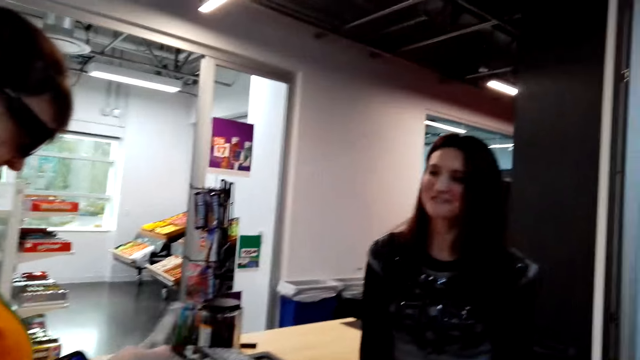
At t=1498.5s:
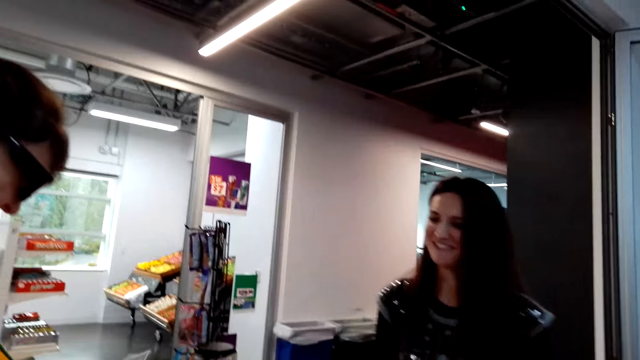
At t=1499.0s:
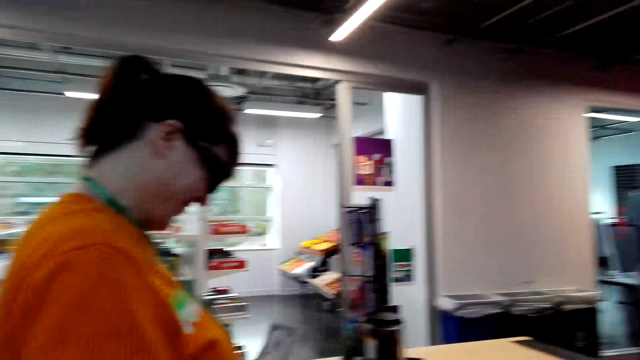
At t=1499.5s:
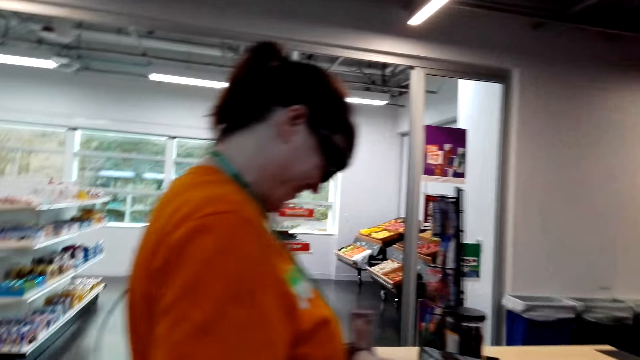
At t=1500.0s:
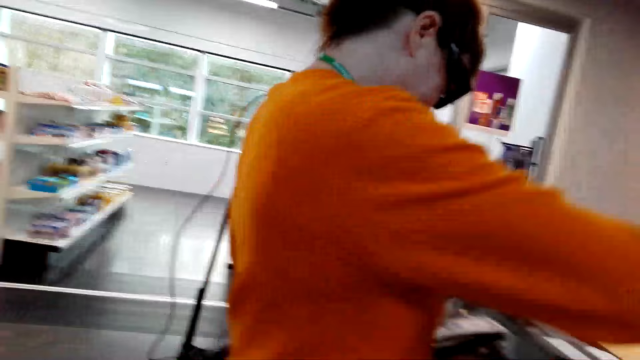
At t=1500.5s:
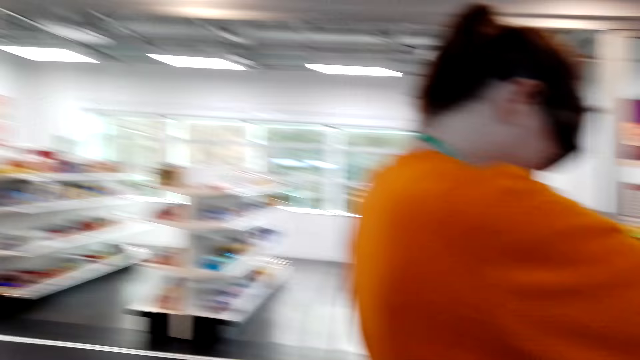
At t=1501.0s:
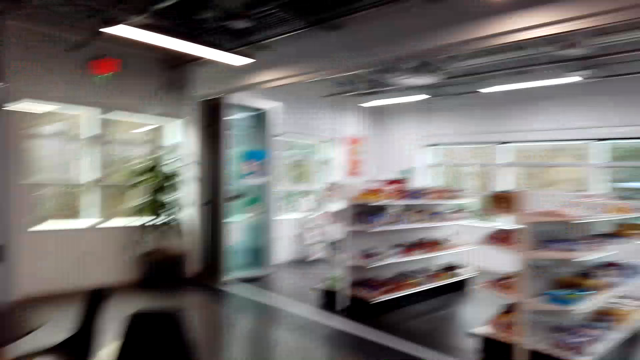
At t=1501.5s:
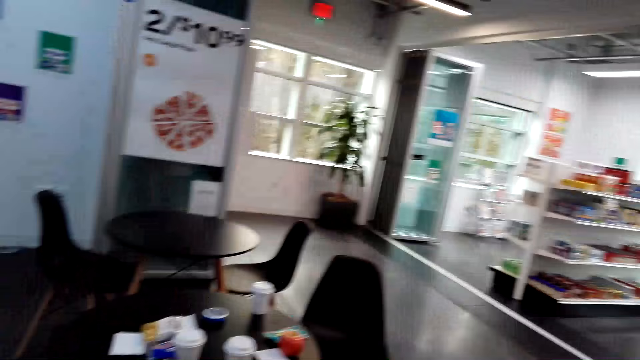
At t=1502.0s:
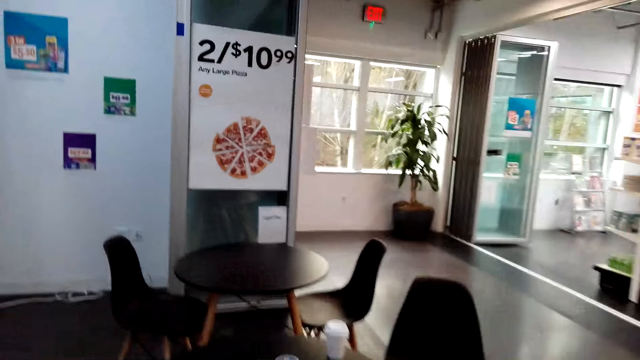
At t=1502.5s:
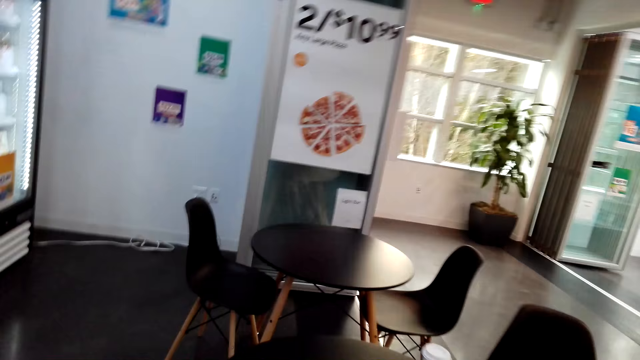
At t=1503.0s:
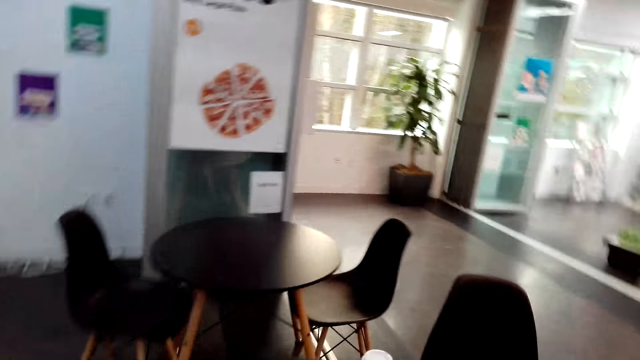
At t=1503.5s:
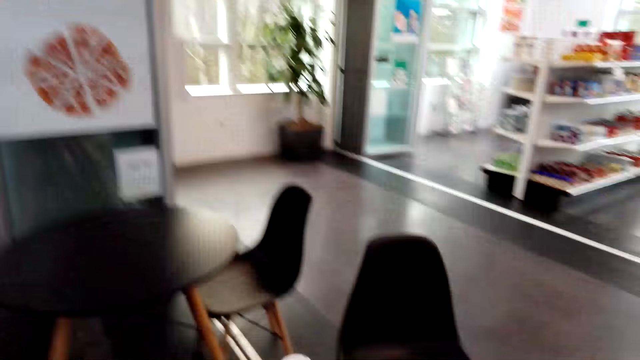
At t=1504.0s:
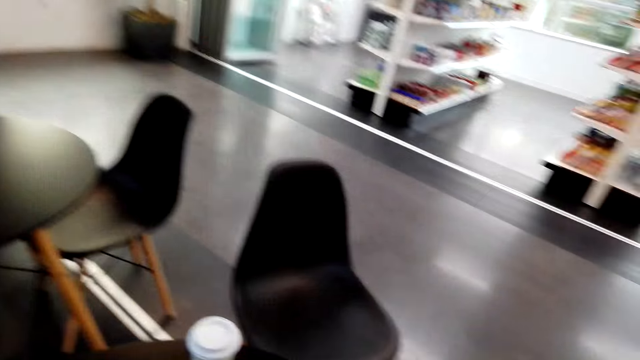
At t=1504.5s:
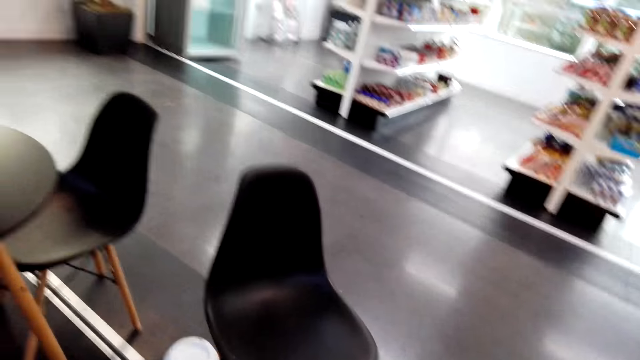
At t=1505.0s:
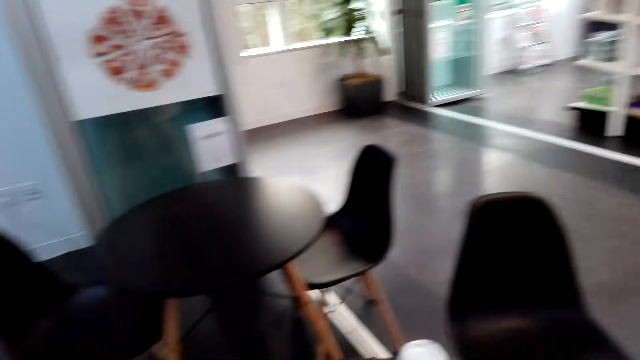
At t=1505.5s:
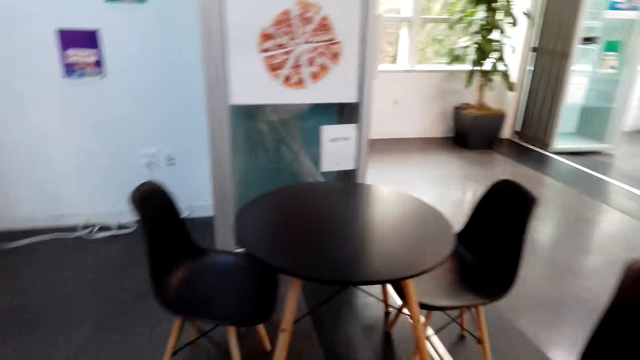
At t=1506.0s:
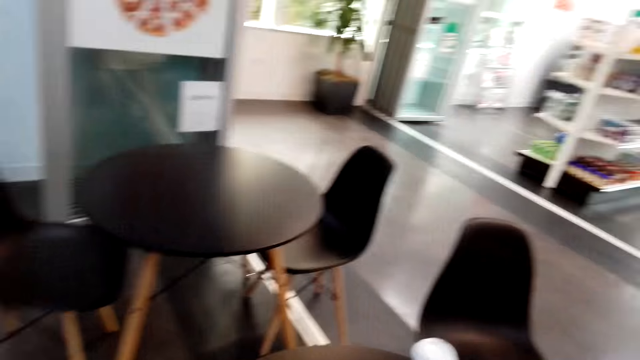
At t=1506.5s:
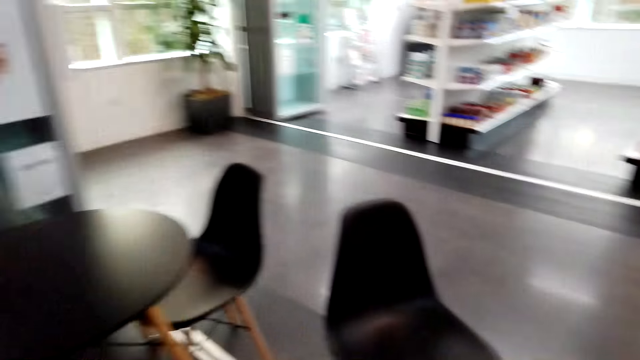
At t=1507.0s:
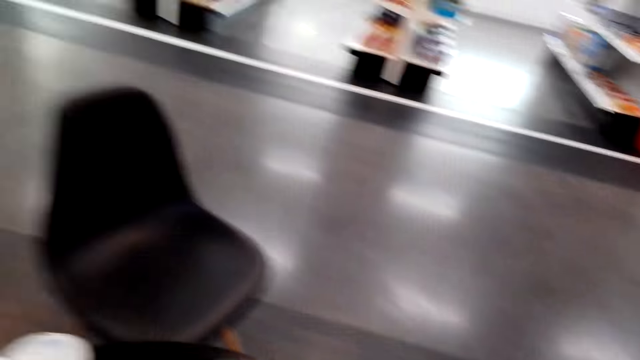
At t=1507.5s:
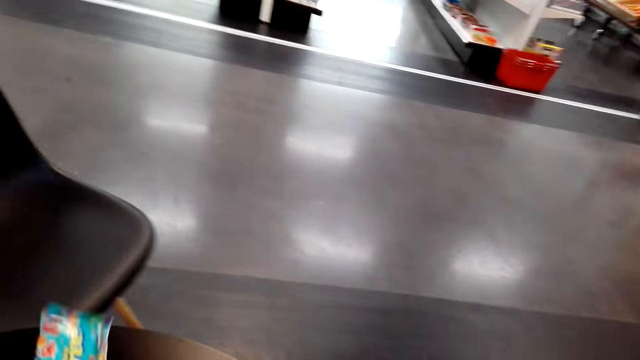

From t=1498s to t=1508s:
A man stretches her hand. The camera wearer looks around the supermarket. They walk towards the chair.

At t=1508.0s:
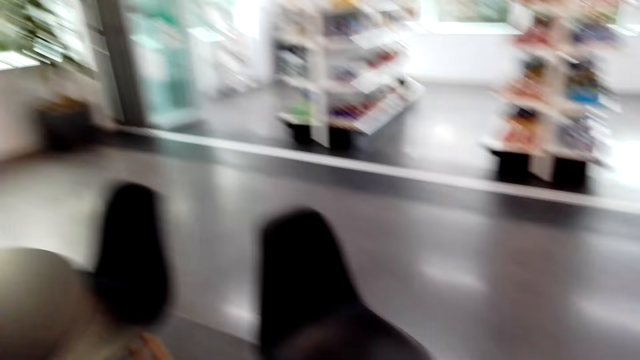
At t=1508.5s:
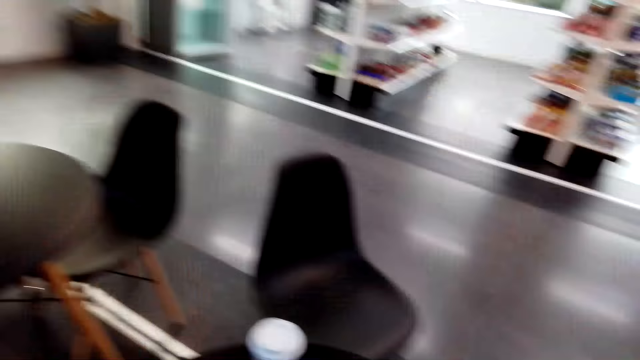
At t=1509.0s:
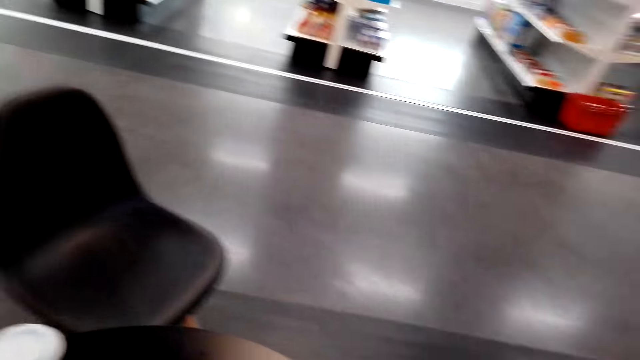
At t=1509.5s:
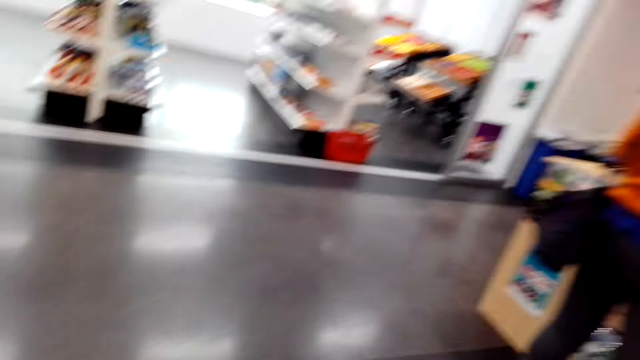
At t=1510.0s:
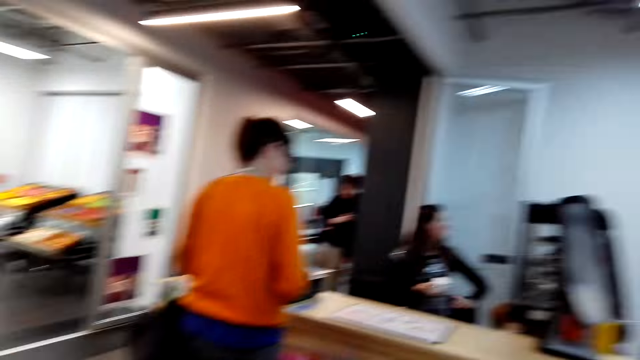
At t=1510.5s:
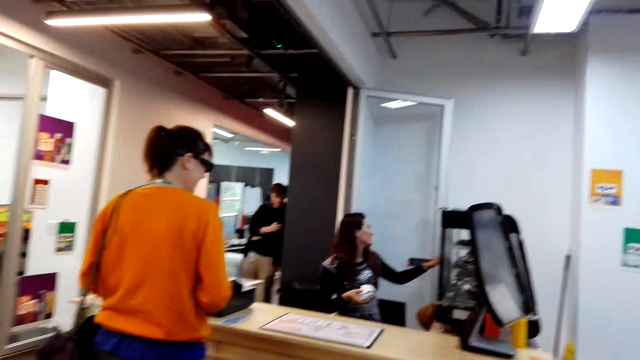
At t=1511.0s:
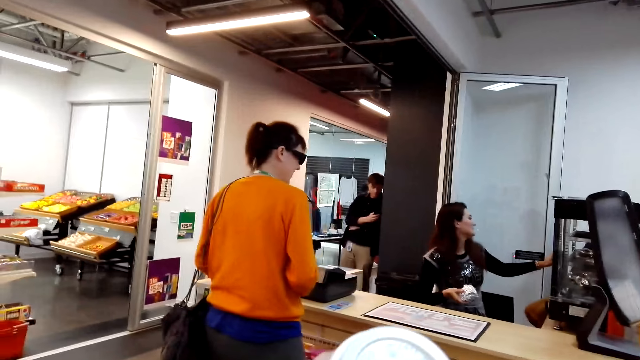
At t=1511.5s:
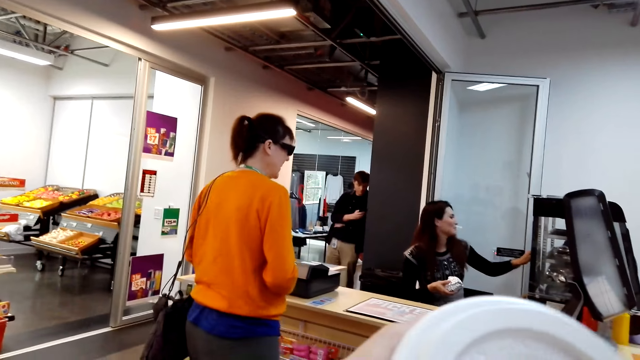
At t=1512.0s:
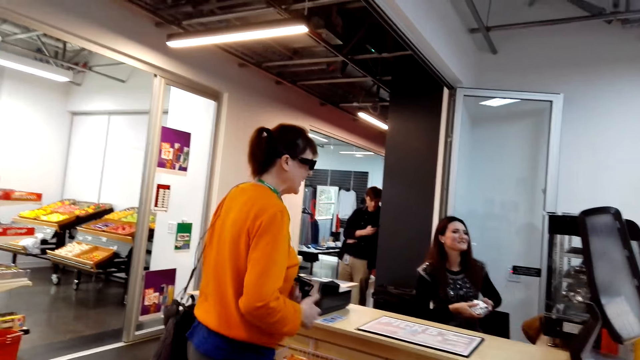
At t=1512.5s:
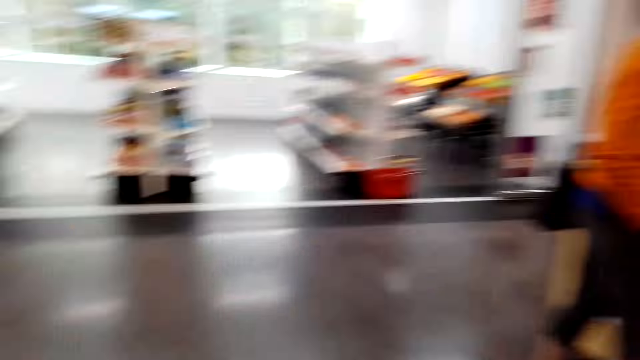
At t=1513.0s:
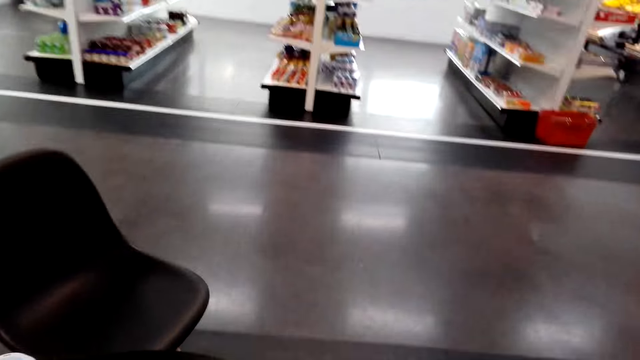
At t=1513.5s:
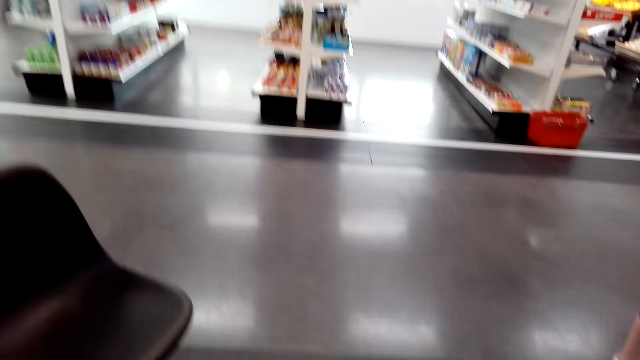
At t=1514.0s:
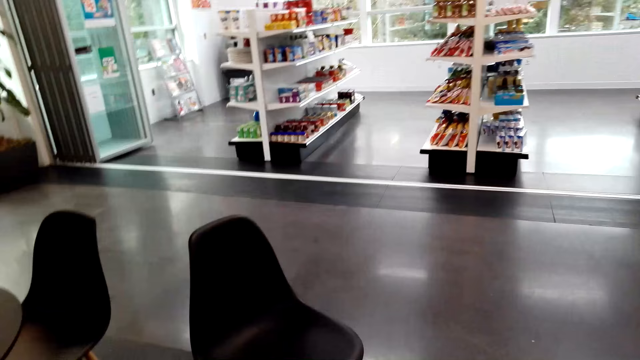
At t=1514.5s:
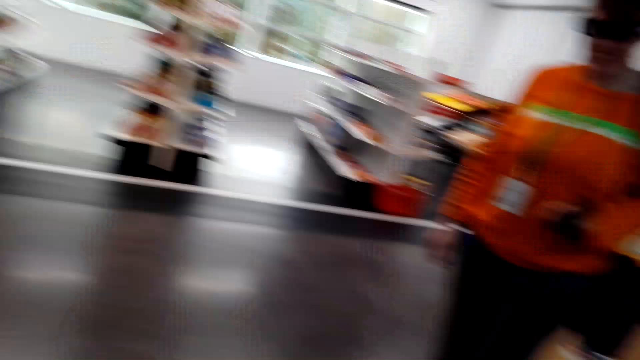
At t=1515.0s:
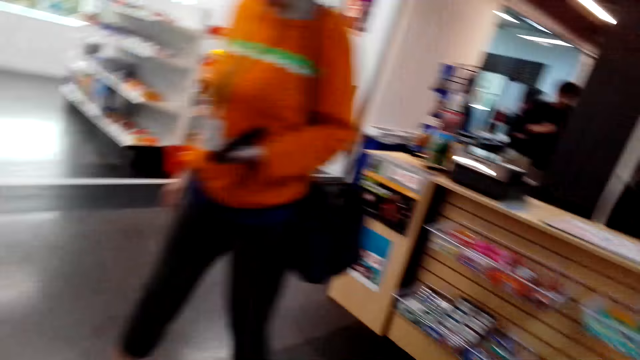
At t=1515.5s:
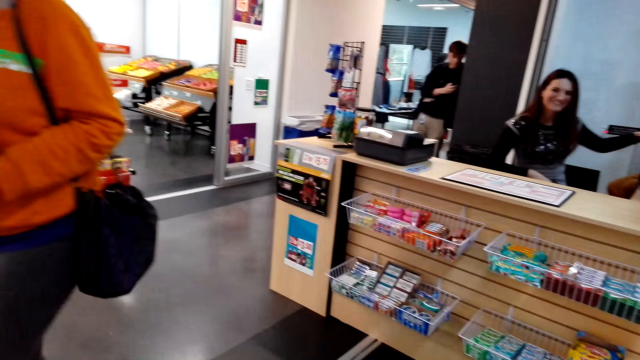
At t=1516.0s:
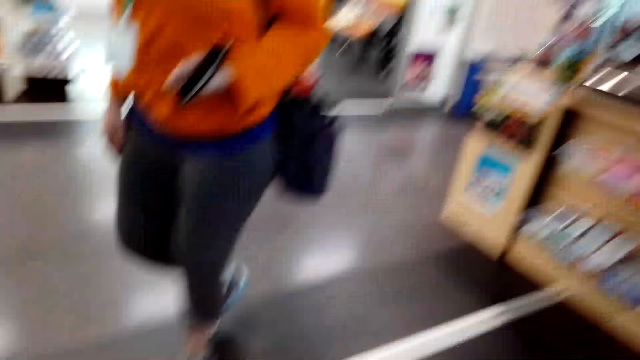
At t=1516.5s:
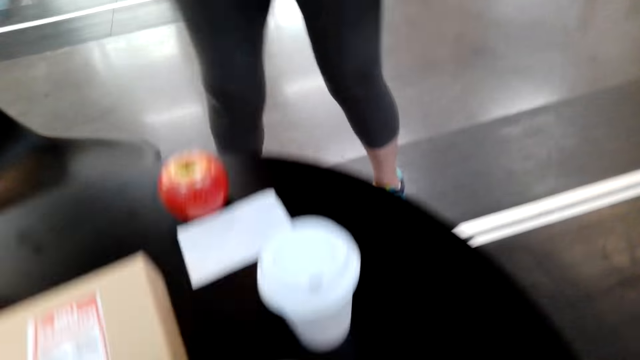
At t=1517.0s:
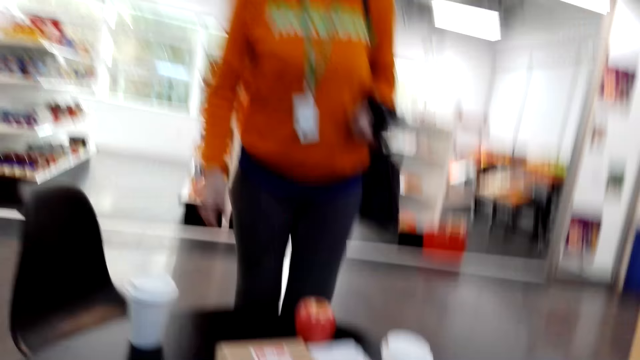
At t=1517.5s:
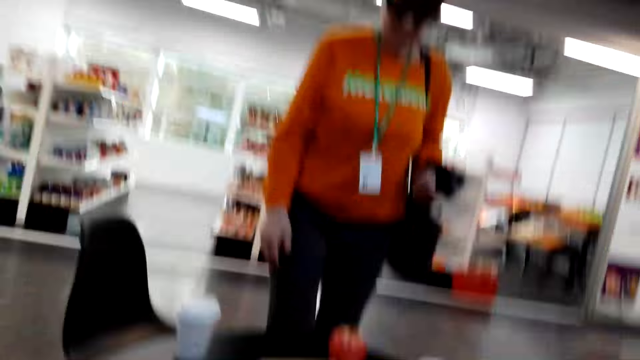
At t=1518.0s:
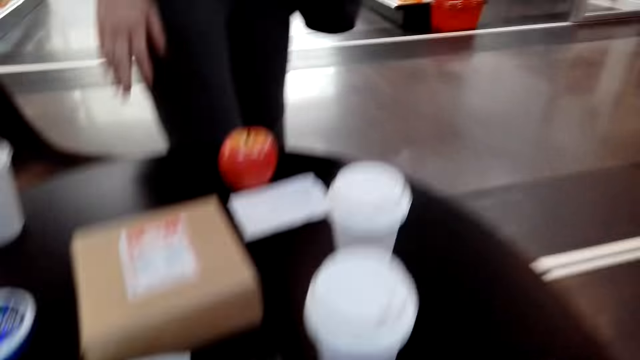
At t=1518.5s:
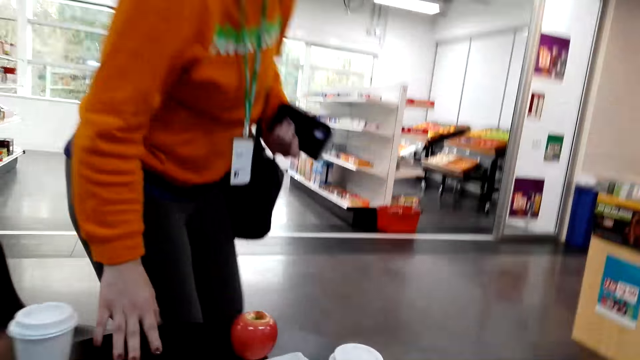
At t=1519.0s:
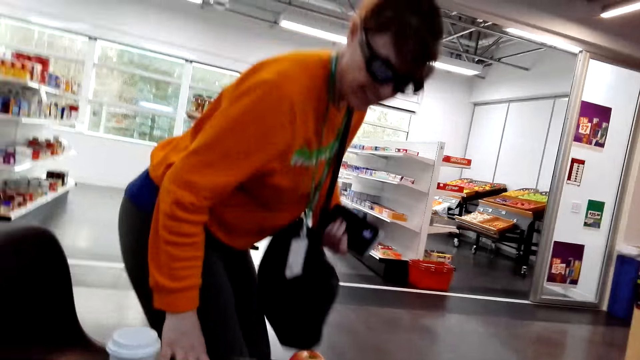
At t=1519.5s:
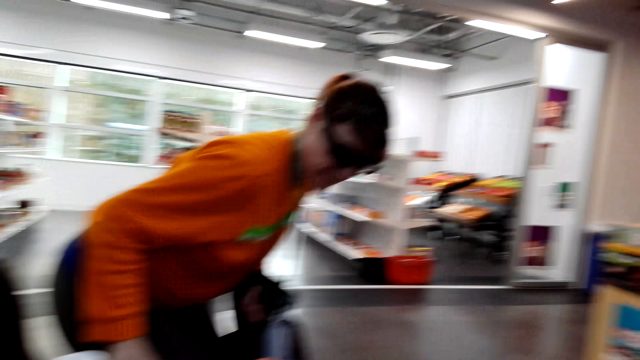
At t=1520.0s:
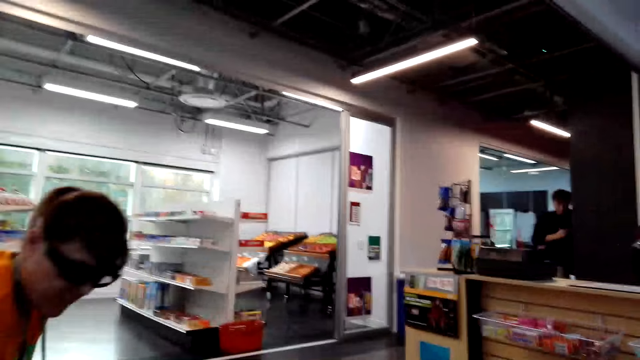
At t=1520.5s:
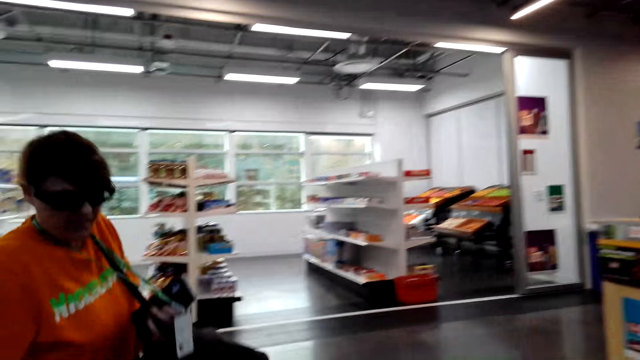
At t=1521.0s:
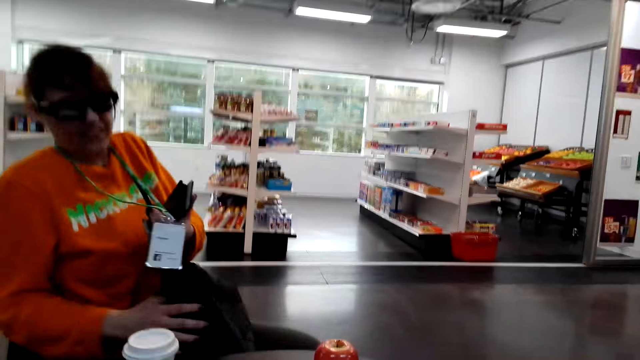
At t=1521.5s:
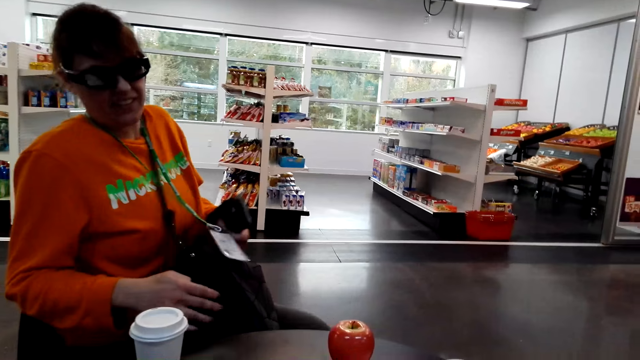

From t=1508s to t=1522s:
The camera wearer turns around. A woman walks a few steps. The woman sits on the chair.
